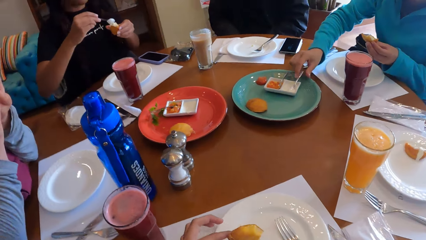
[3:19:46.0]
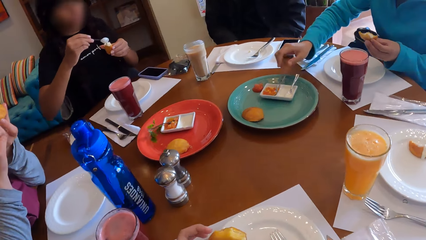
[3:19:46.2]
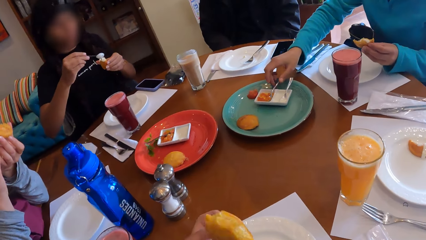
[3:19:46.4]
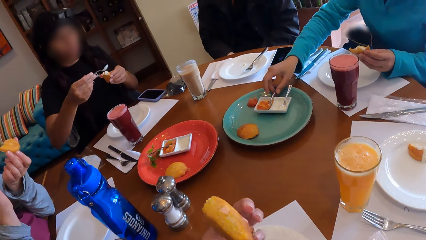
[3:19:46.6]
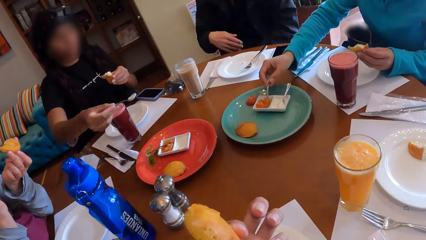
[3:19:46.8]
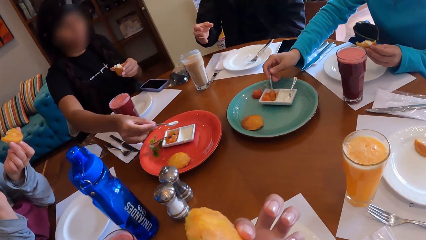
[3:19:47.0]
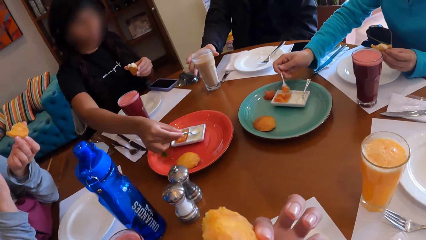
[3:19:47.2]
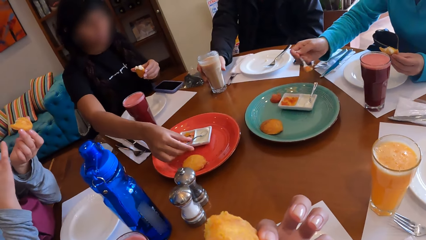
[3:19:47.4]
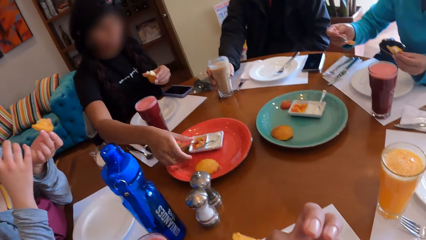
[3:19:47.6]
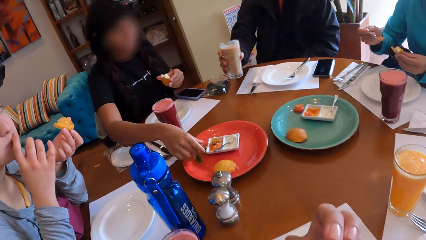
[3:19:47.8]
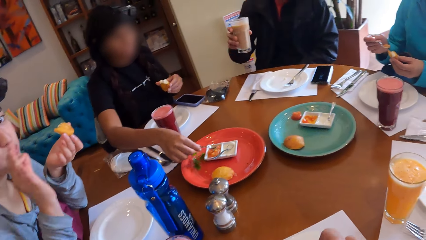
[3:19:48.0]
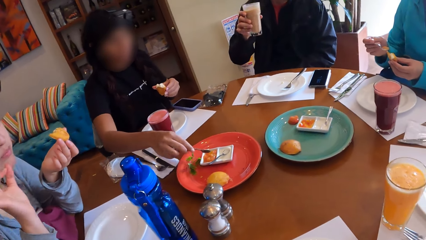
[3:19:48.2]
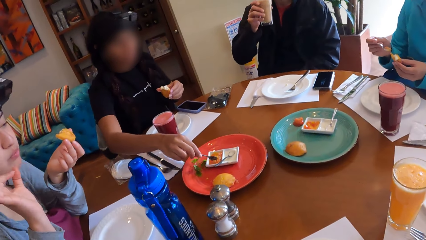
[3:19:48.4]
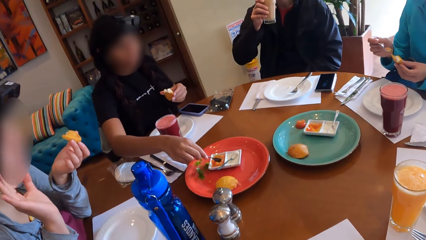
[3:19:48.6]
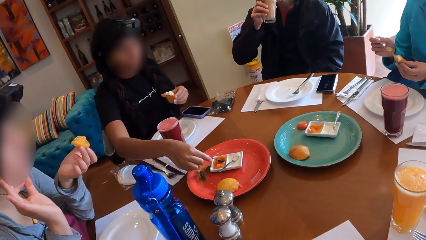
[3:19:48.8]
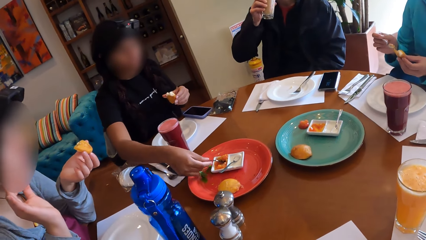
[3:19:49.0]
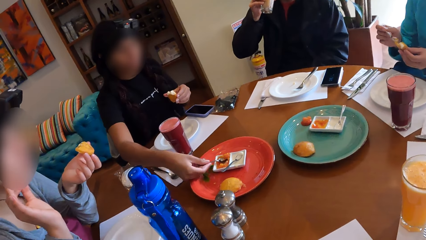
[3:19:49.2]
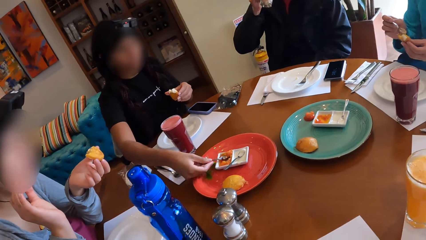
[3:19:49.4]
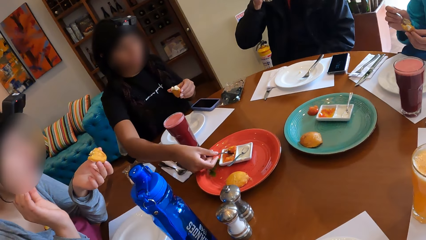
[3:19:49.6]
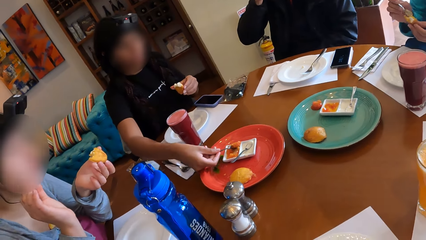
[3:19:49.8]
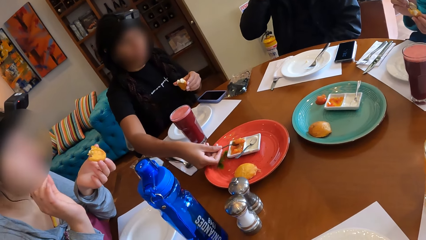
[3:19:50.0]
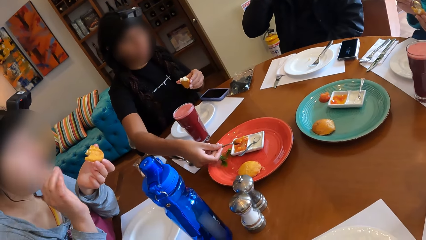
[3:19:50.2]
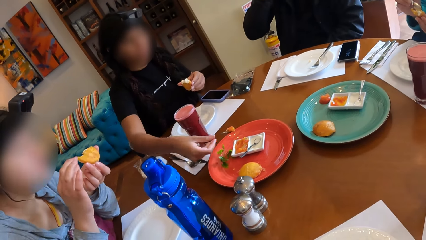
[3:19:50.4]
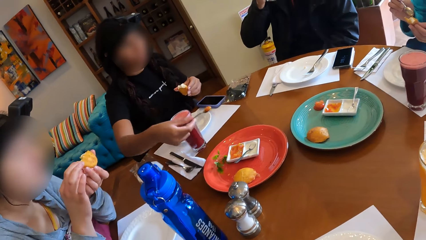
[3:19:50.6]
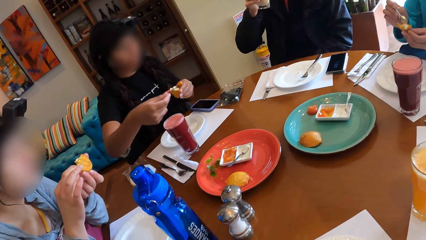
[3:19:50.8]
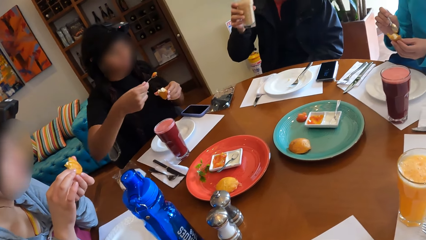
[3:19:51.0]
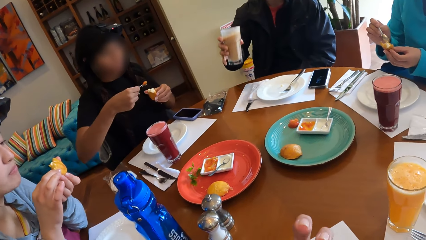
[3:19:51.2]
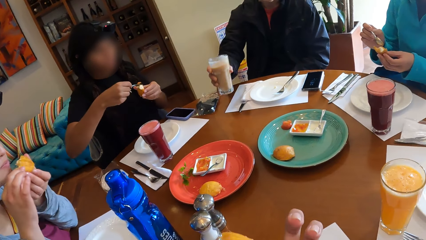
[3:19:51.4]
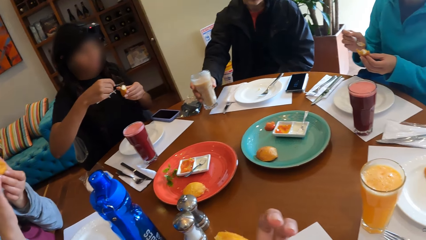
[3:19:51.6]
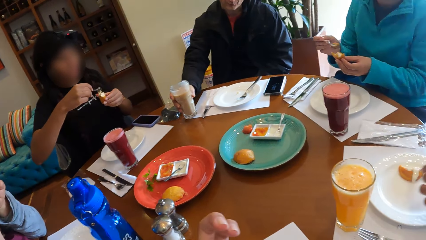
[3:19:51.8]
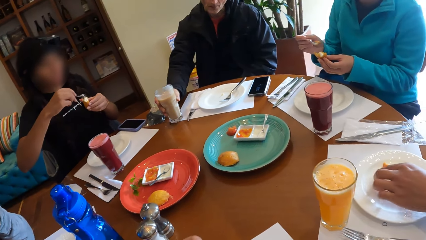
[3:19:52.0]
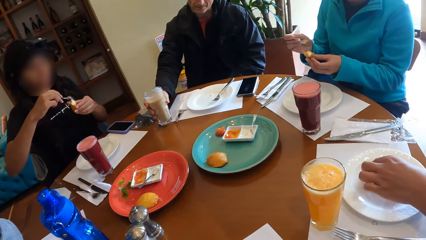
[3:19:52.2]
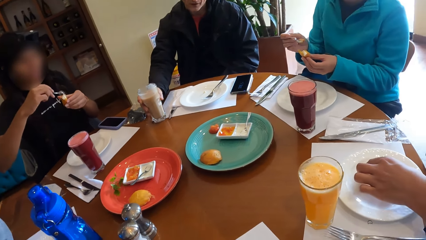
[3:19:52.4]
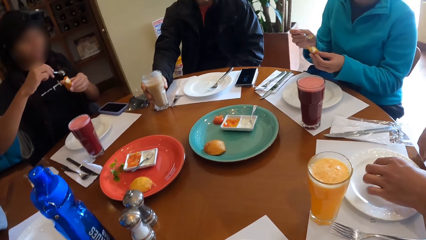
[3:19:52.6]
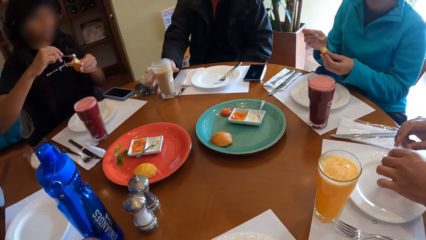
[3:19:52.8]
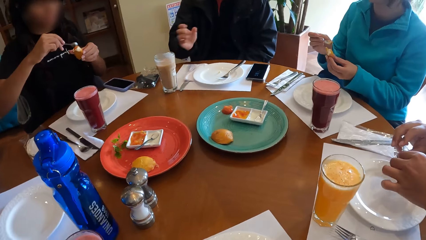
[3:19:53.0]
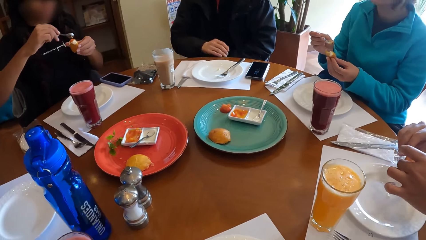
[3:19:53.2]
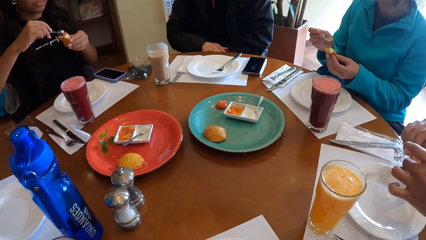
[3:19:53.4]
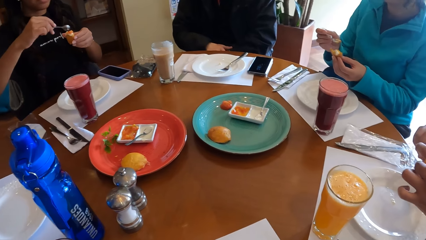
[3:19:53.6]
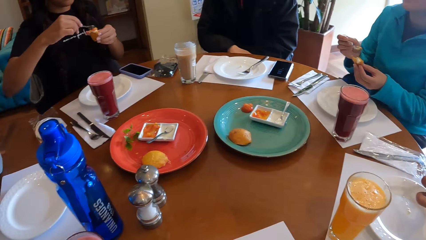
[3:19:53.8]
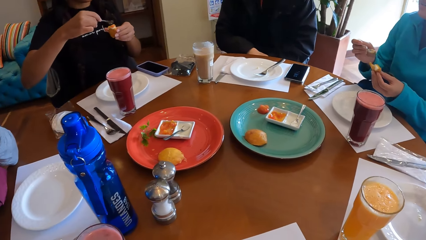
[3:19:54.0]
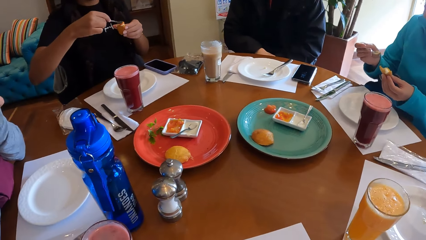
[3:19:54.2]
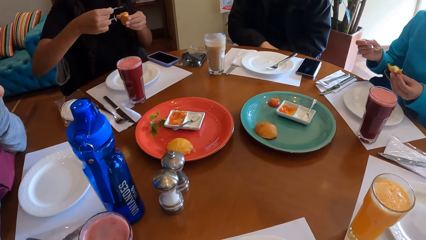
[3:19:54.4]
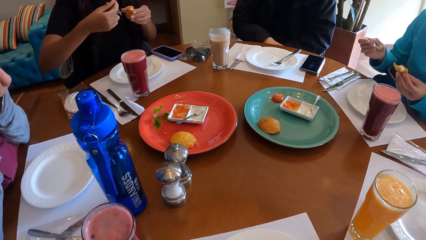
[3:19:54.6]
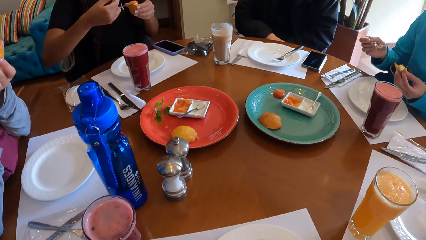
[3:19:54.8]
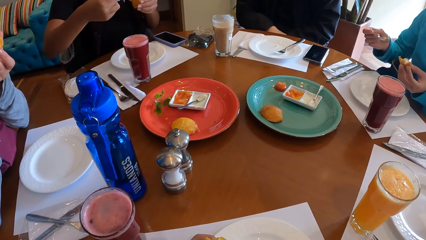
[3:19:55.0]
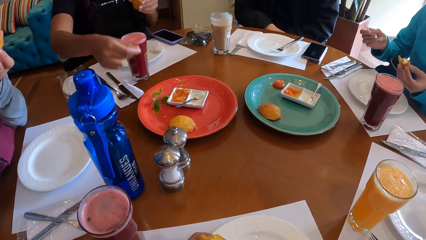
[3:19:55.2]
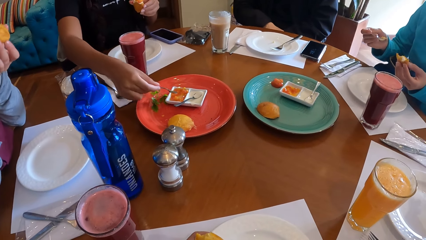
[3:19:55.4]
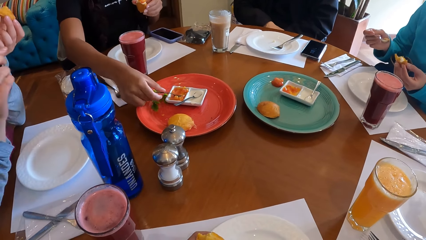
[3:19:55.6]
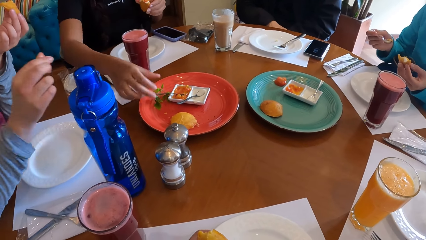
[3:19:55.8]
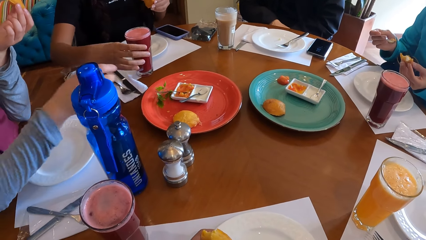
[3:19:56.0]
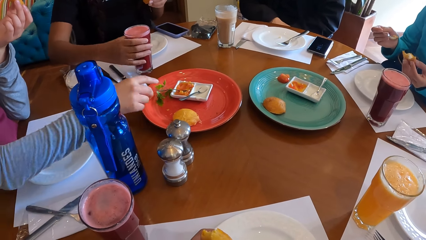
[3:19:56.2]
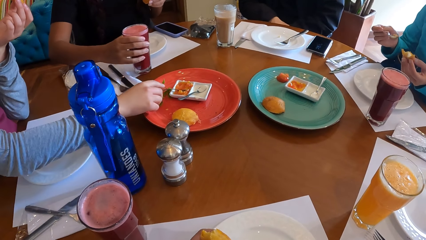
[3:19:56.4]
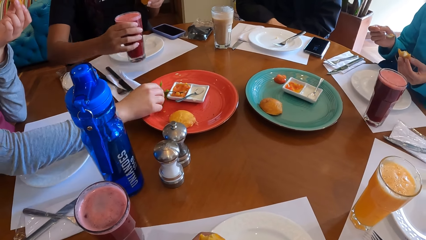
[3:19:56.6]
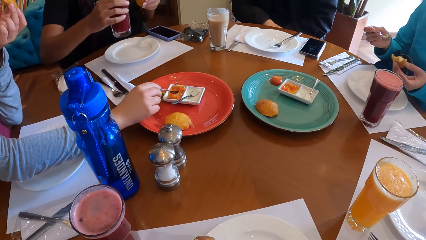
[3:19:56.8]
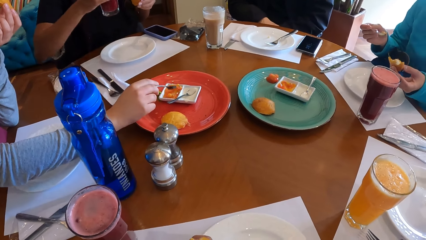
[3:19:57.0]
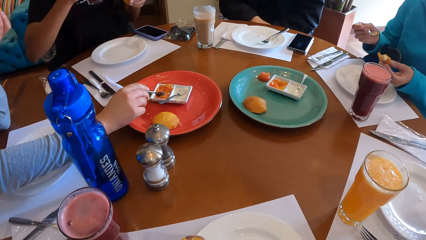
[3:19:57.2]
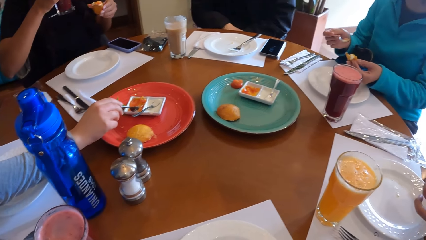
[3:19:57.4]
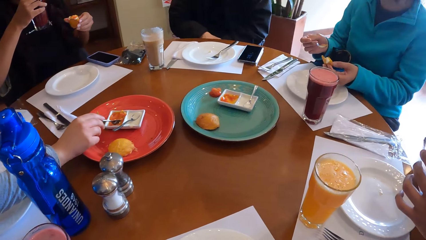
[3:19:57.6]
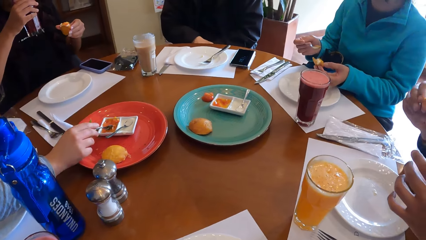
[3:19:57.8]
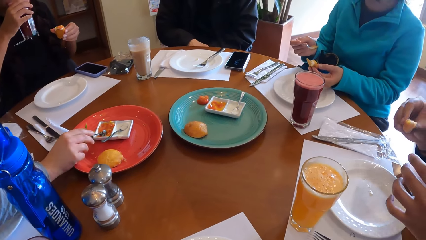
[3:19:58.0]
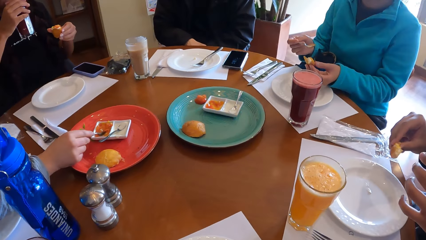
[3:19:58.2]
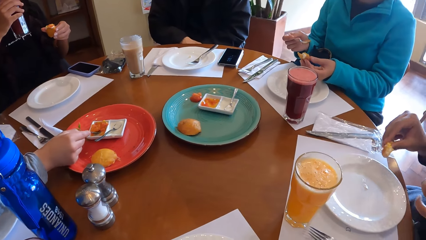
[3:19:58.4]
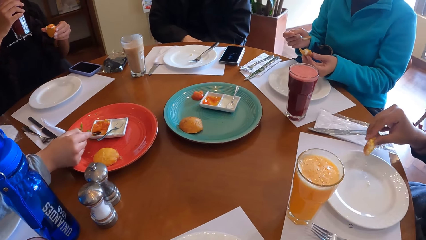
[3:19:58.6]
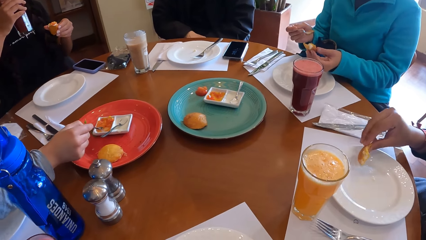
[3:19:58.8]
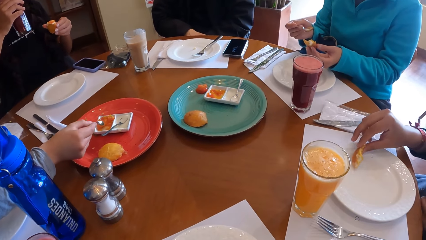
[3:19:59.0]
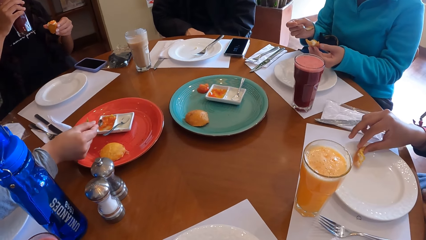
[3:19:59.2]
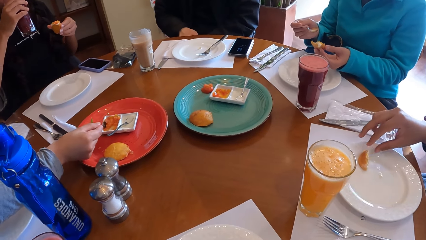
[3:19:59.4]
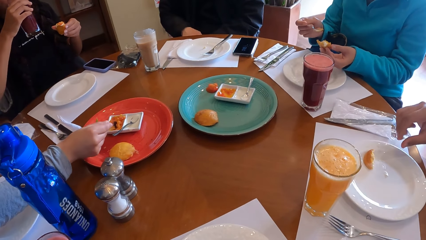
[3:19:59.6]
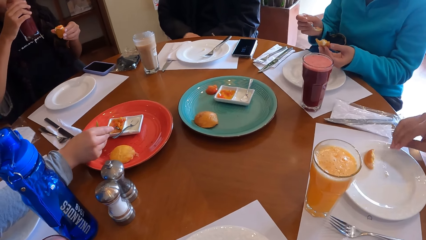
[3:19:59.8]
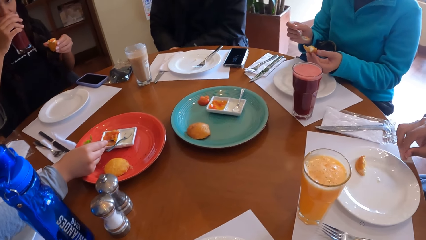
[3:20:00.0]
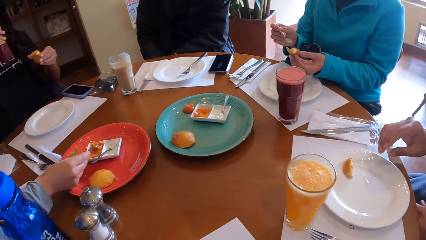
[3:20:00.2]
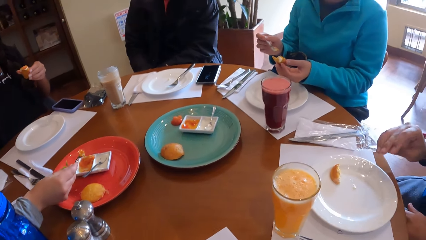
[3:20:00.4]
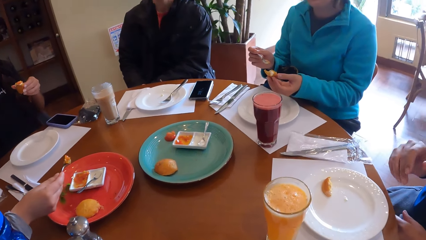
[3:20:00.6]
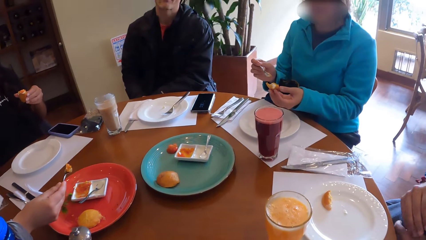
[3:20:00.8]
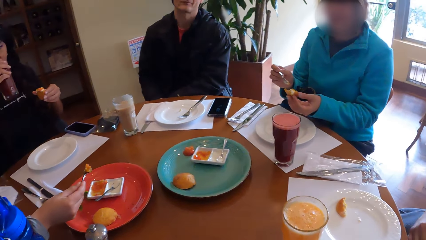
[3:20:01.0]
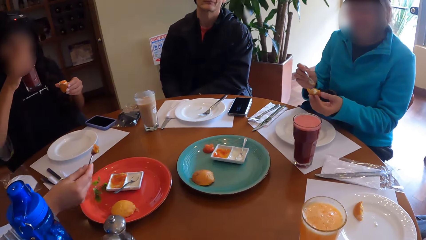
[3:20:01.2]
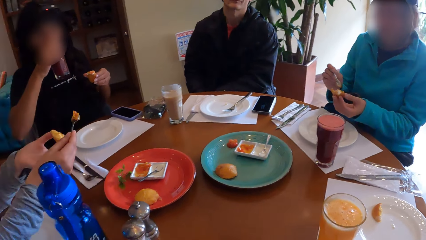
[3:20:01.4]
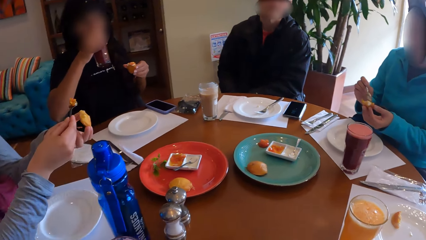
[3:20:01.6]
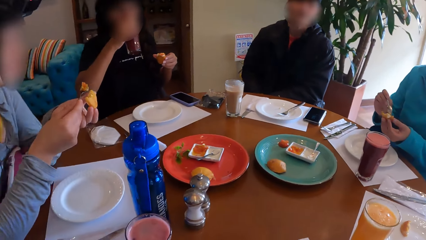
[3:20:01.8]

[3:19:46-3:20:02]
A woman puts the cream on the snacks with the spoon in her right hand. Another woman picks the spoon from the dessert plate with her right hand. The camera wearer eats the snack in her left hand. The first woman drops the spoon into the dessert plate with her right hand. A man picks the cup from the table with his right hand. The first woman picks the spoon from the dessert plate with her right hand. The second woman picks the spoon from the dessert plate with her right hand. The first woman takes sauce from the dessert plate with the spoon in her right hand. A third woman drinks a smoothie. The man drops the cup on the table with his right hand. The first woman puts the sauce on the snacks with the spoon in her right hand. Another man picks the snack from the plate with both hands. The first woman drops the spoon in the dessert plate with her right hand. A fourth woman picks the spoon from the dessert plate with her right hand. The first woman picks the cup from the table with her right hand. The fourth woman takes sauce from the dessert plate with the spoon in her left hand. The first woman drinks from the cup with her right hand. The other man drops the snack on the plate with his right hand.
